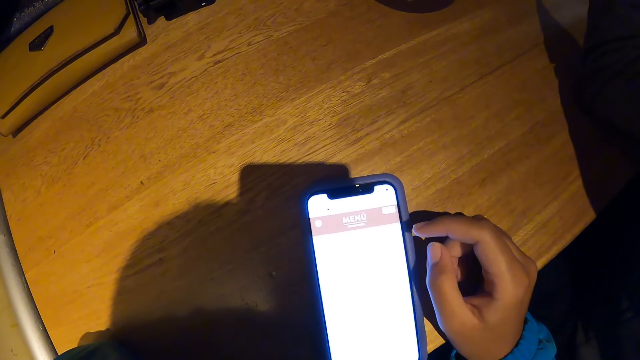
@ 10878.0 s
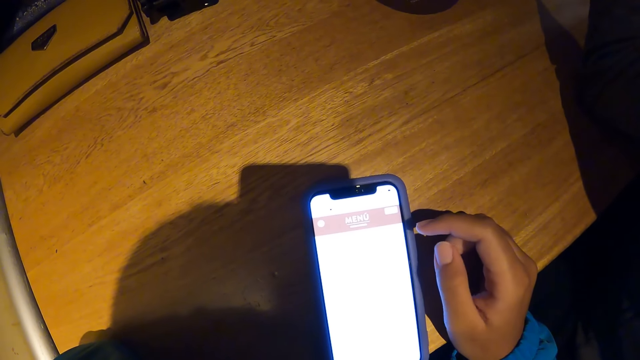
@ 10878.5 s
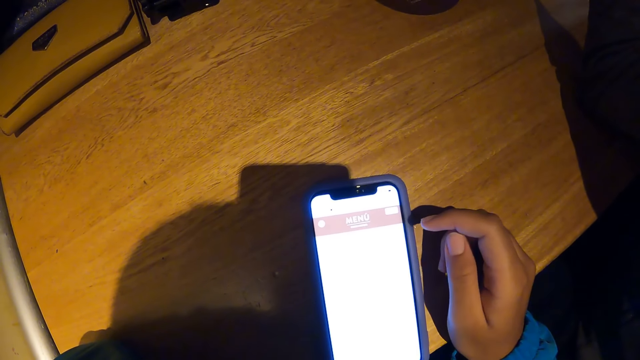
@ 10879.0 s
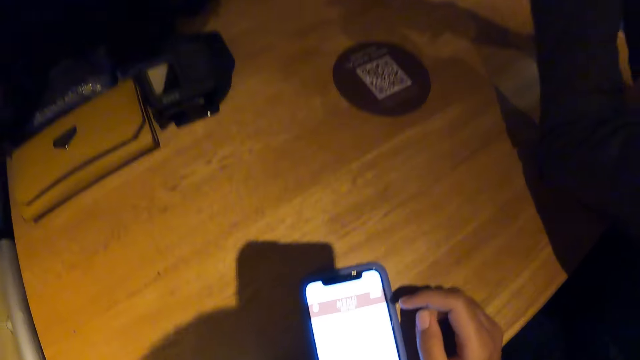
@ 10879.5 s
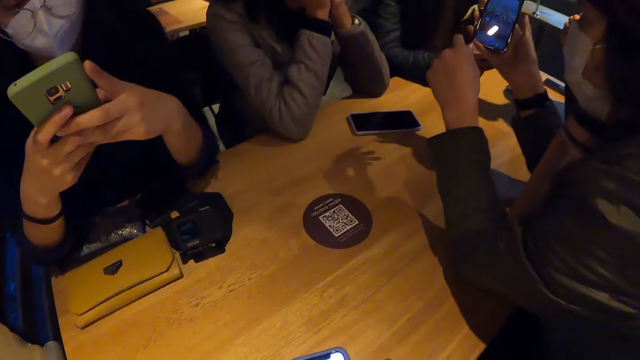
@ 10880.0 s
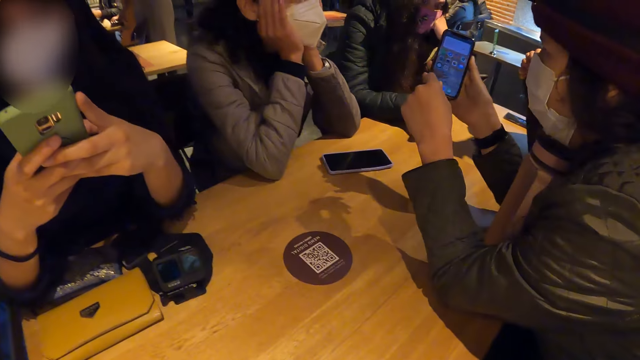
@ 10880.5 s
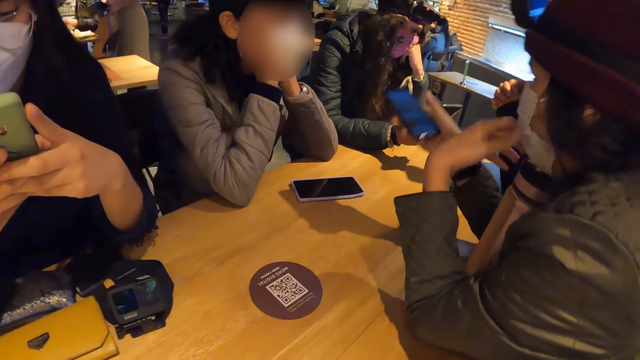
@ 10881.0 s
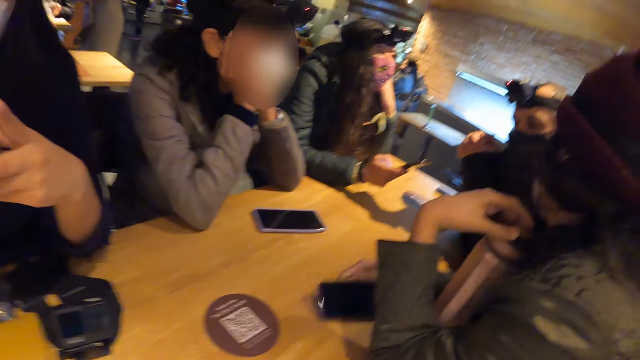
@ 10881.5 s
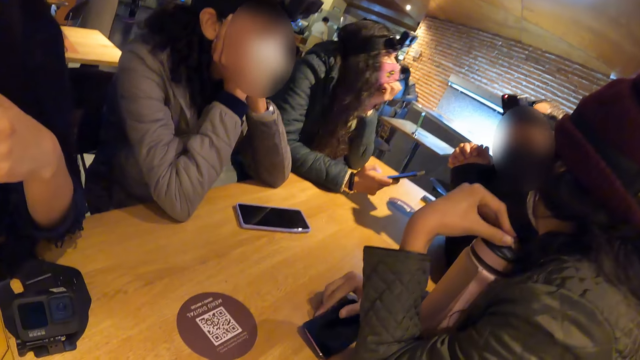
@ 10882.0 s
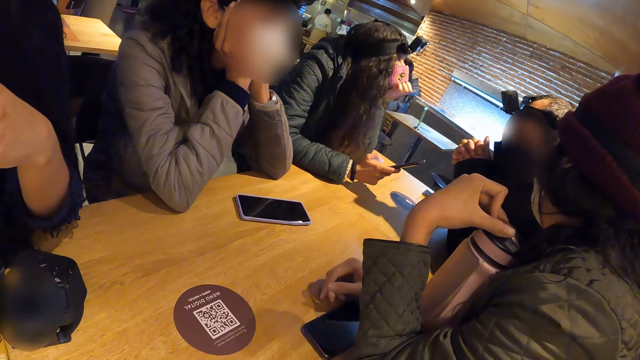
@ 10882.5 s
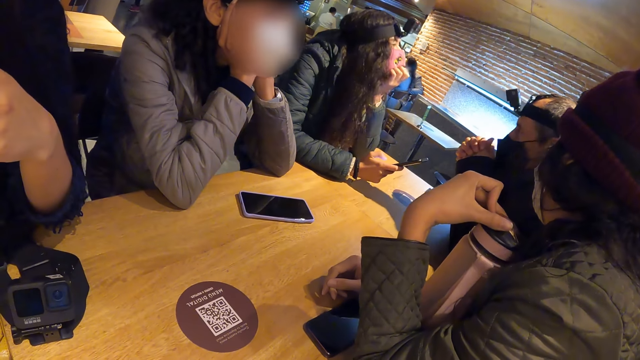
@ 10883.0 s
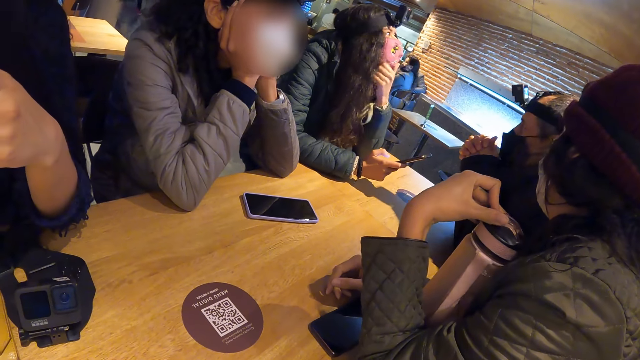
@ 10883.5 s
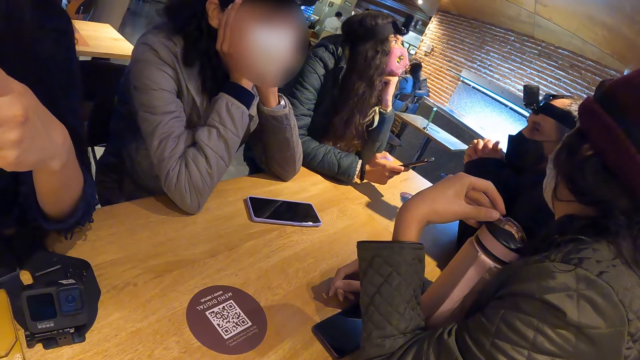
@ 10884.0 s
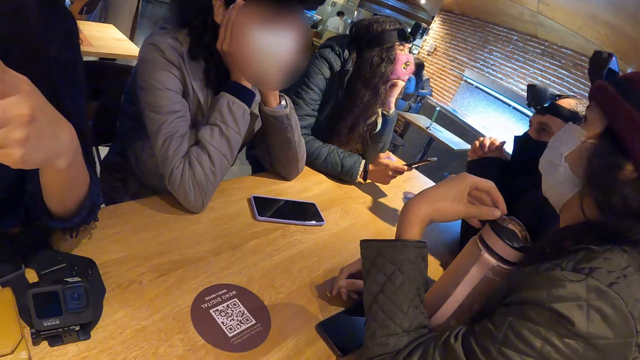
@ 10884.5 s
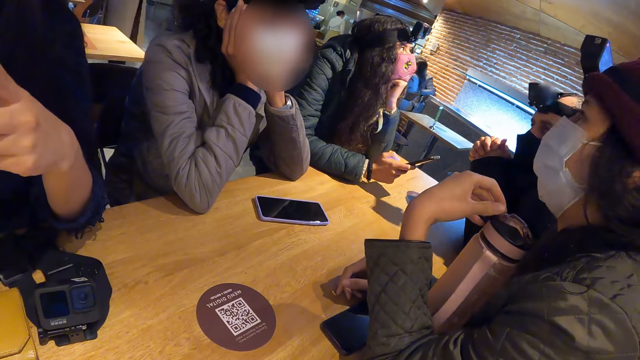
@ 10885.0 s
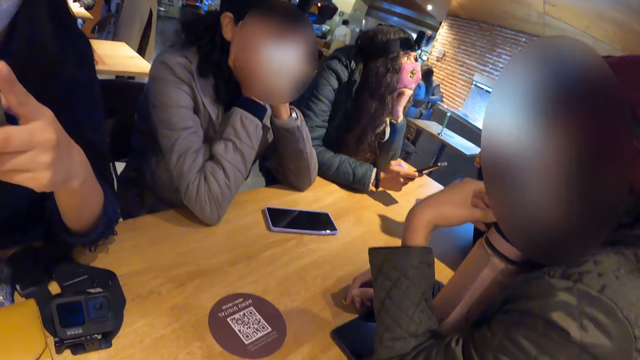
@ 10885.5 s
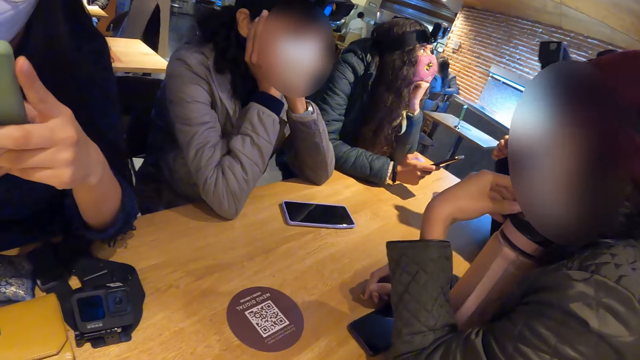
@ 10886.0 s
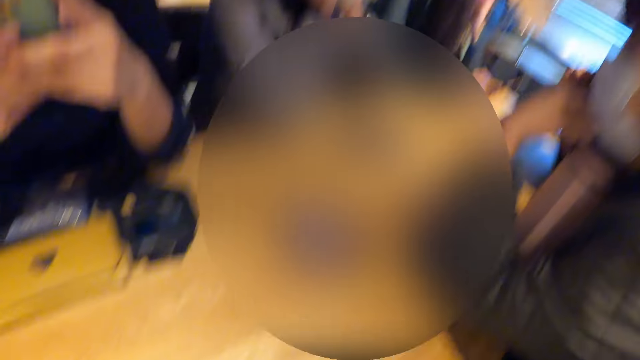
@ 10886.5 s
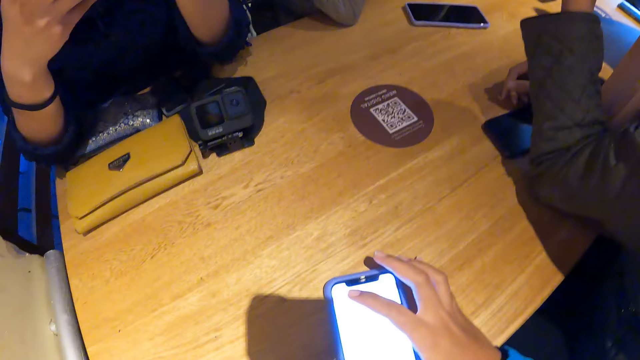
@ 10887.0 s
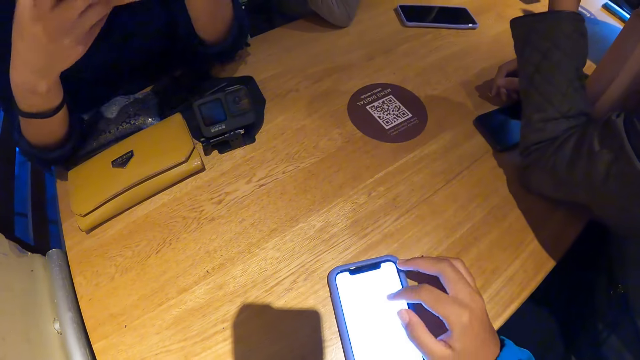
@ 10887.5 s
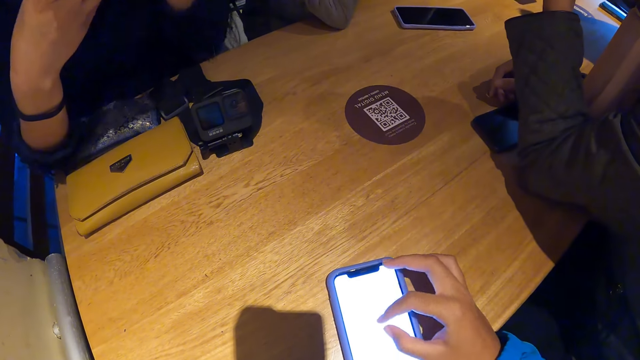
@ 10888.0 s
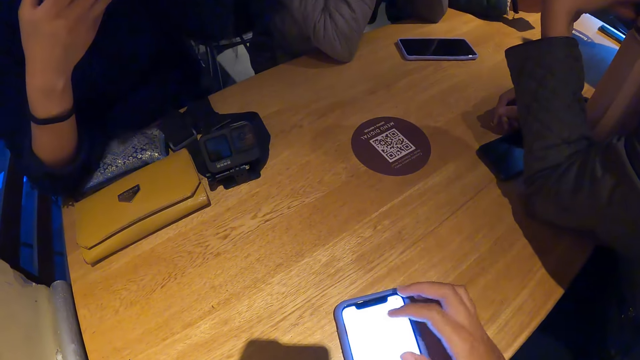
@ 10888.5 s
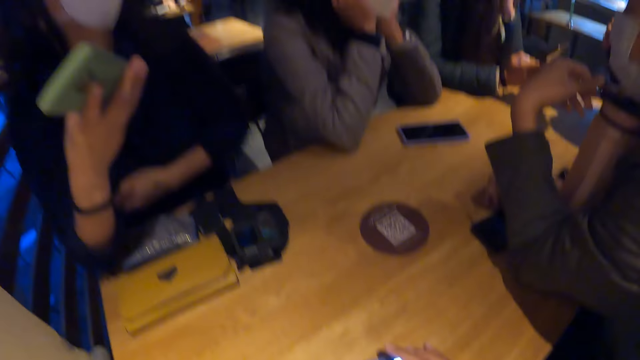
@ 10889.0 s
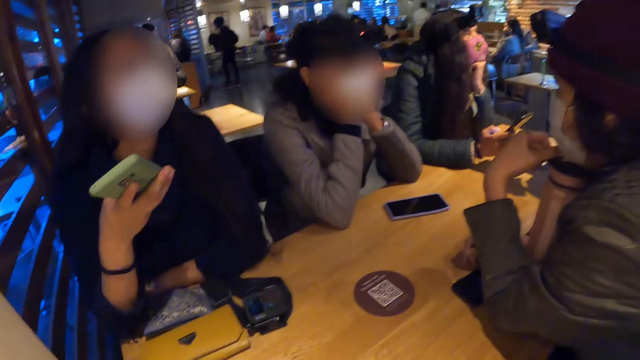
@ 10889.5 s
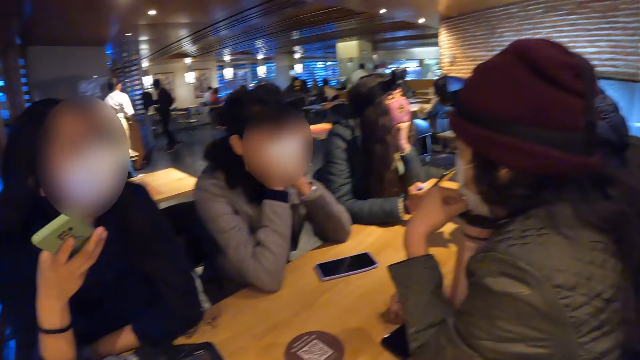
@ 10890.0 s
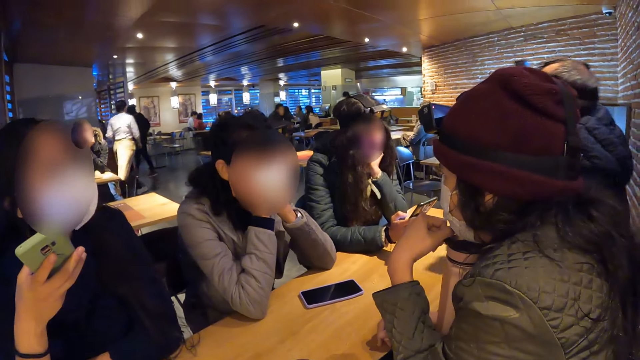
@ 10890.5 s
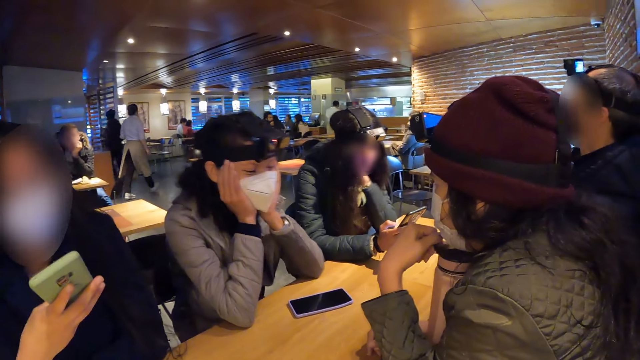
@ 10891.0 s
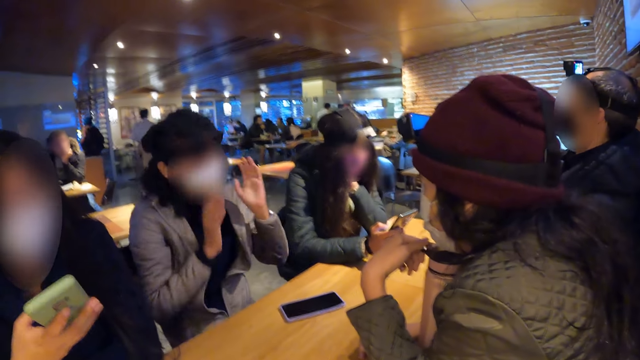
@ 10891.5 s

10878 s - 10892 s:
A woman drops the phone in her right hand on the table. The camera wearer operates the phone on the table with her right hand. Another woman operates the phone with her right hand. A lady touches her hair.

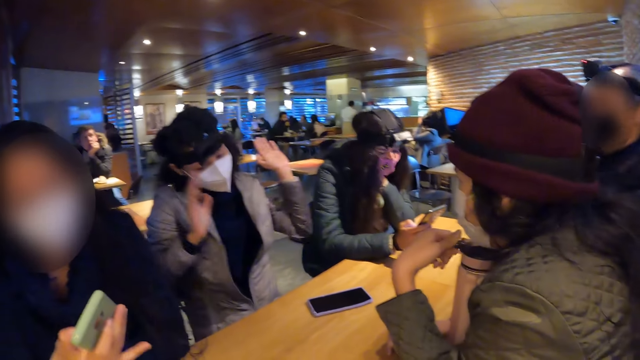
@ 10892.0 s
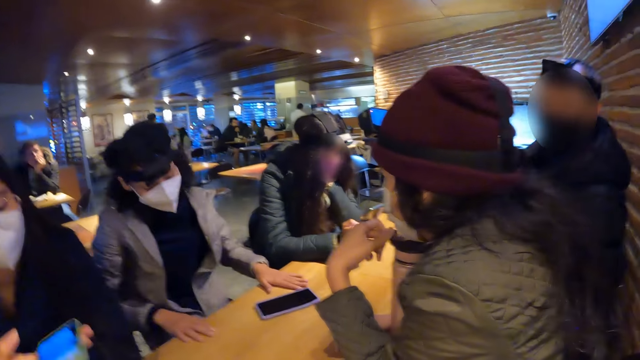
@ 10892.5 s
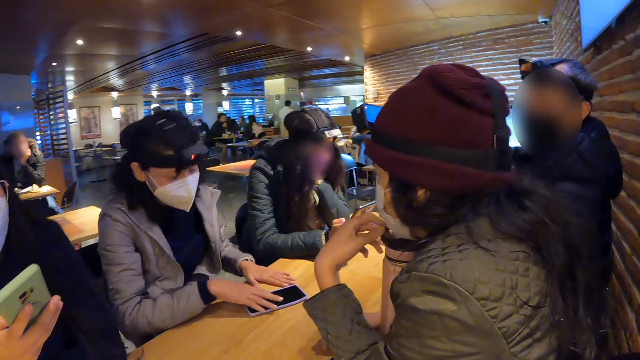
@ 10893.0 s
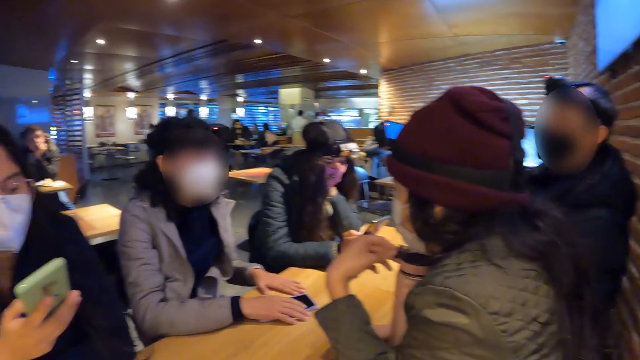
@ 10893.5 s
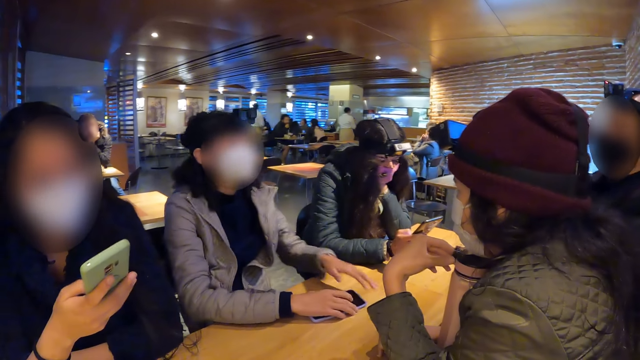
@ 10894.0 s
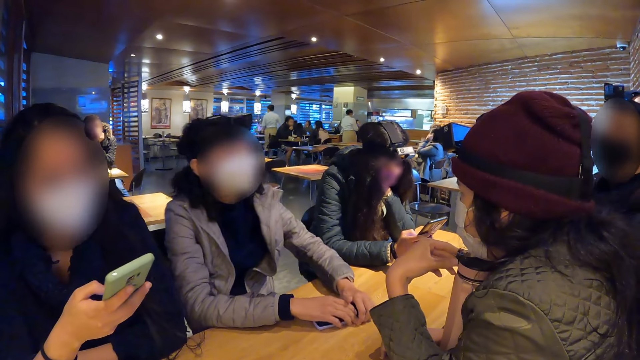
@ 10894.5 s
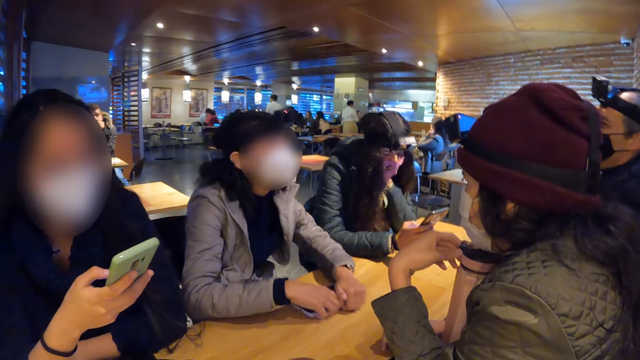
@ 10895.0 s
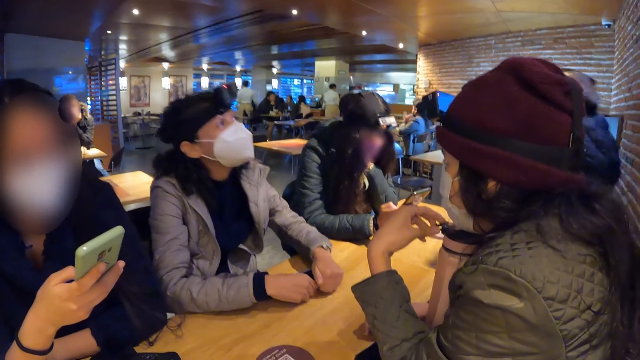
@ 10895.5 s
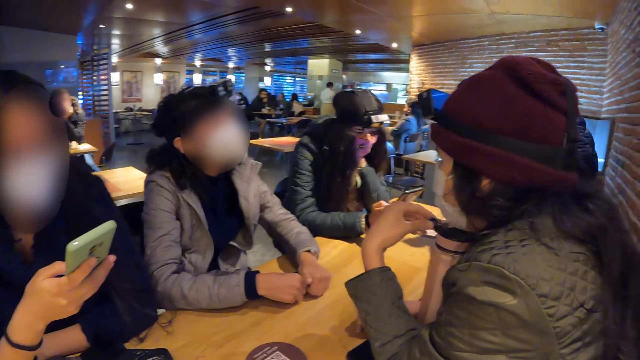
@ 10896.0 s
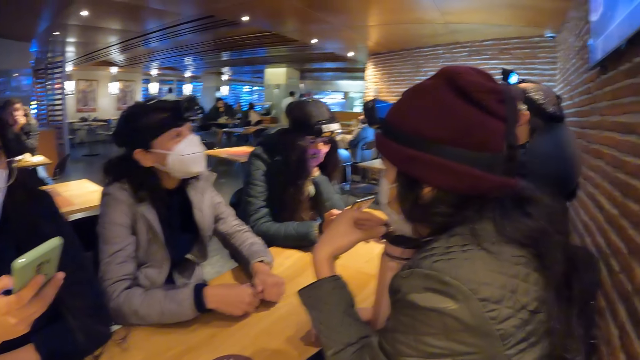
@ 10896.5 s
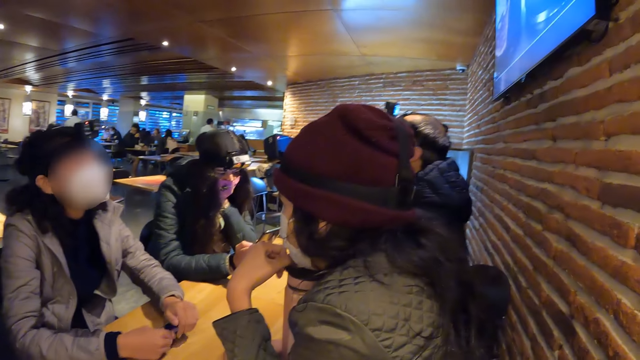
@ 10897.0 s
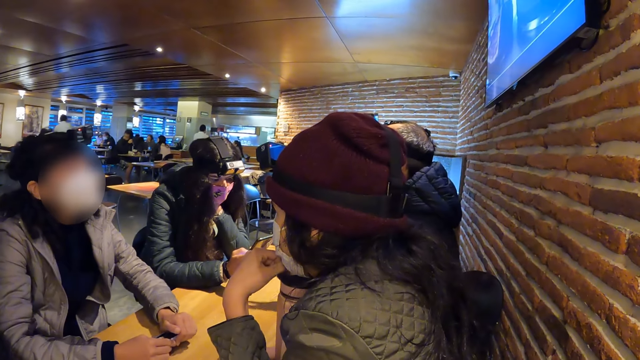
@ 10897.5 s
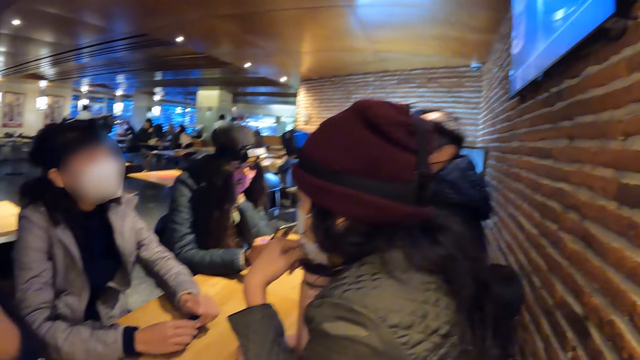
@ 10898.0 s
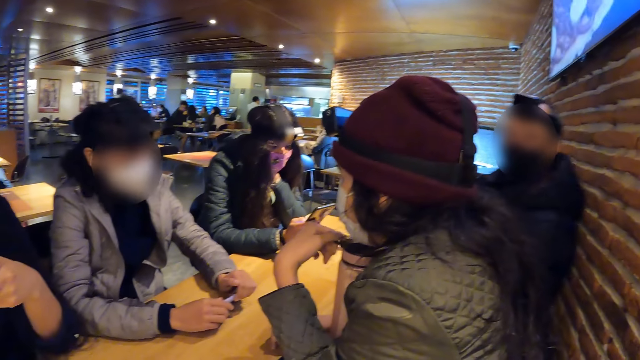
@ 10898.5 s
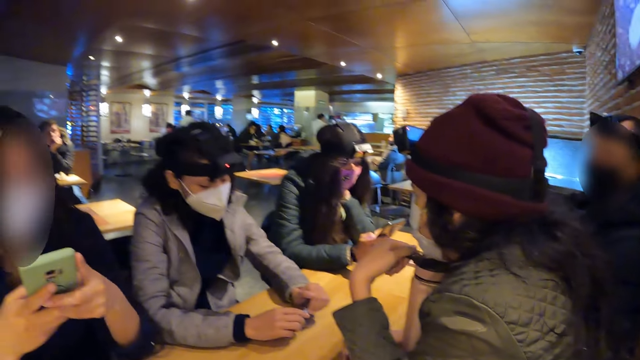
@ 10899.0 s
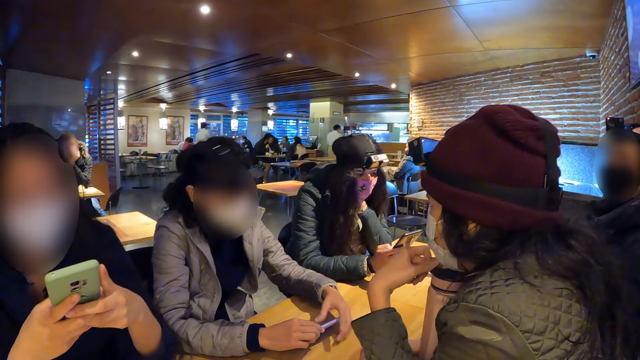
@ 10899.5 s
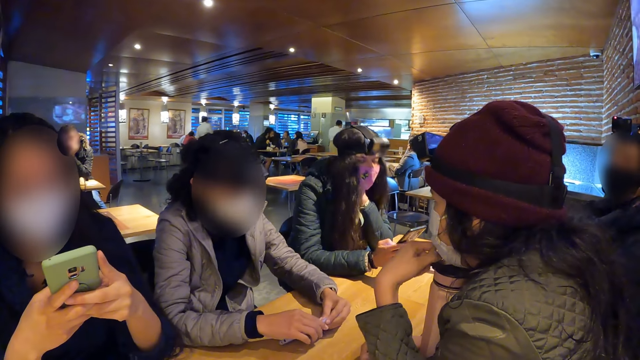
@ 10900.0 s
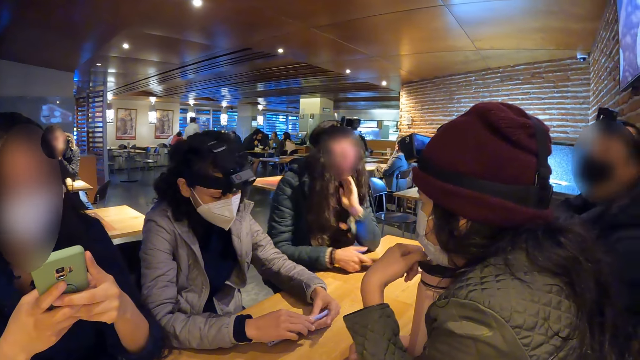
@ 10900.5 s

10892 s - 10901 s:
A lady places her hands on the table, moves both hands on the phone on the table and holds her phone on the table. Another lady operates the phone with both hands. A man interacts with a third lady.
